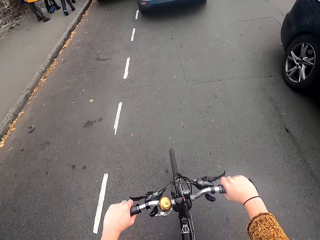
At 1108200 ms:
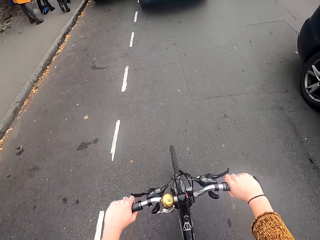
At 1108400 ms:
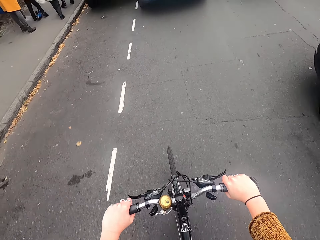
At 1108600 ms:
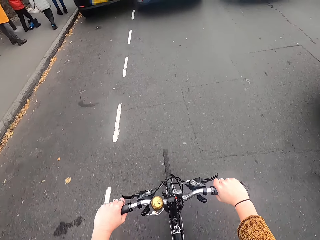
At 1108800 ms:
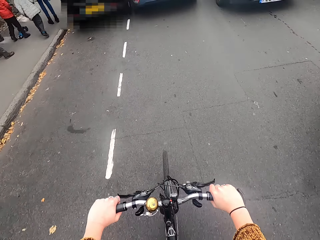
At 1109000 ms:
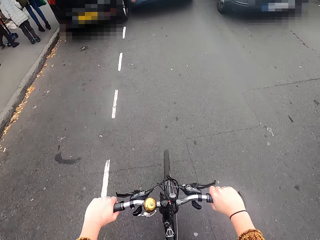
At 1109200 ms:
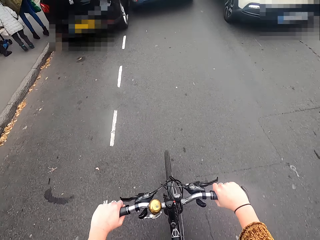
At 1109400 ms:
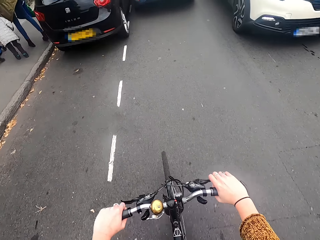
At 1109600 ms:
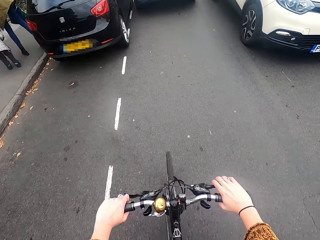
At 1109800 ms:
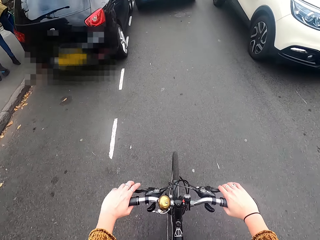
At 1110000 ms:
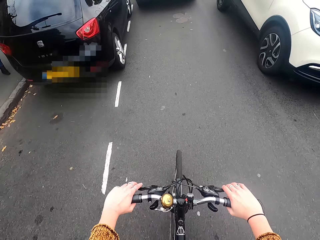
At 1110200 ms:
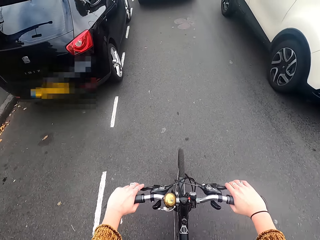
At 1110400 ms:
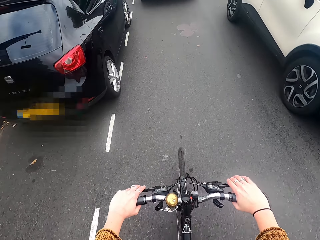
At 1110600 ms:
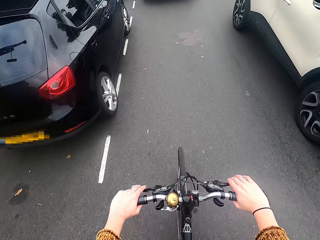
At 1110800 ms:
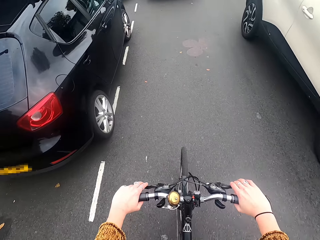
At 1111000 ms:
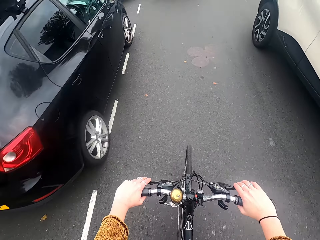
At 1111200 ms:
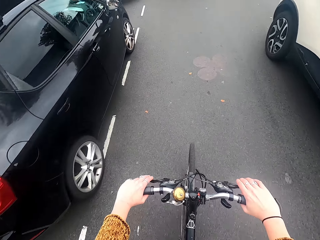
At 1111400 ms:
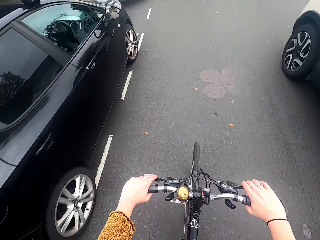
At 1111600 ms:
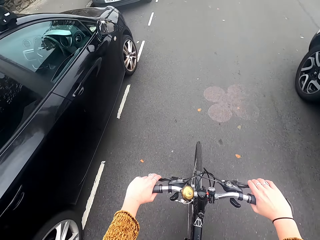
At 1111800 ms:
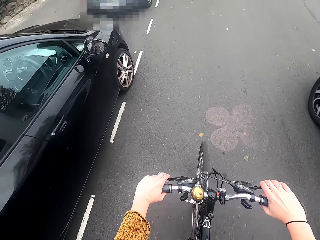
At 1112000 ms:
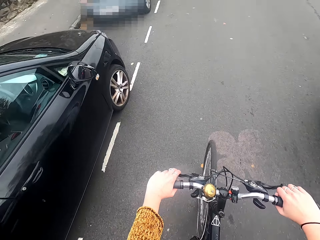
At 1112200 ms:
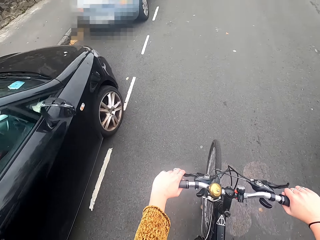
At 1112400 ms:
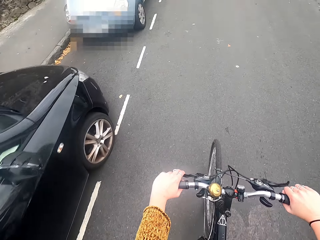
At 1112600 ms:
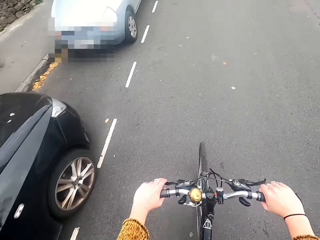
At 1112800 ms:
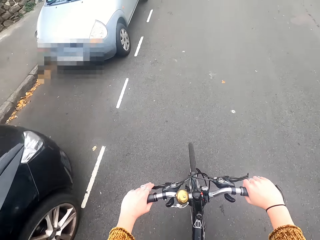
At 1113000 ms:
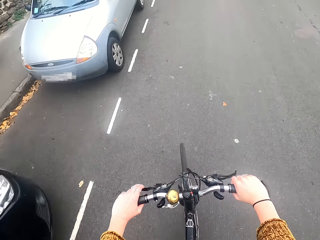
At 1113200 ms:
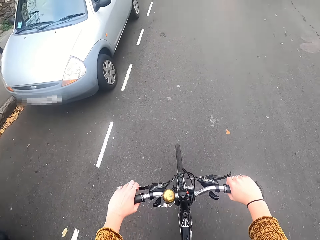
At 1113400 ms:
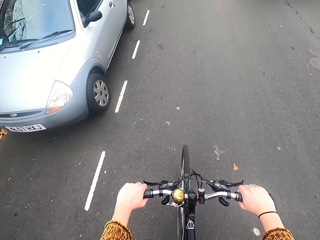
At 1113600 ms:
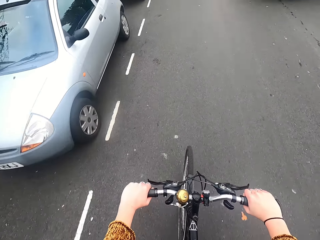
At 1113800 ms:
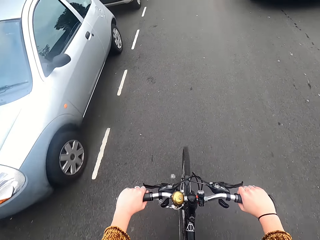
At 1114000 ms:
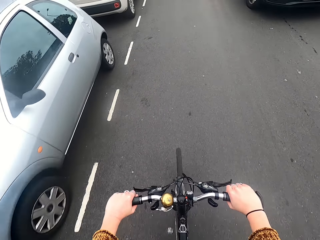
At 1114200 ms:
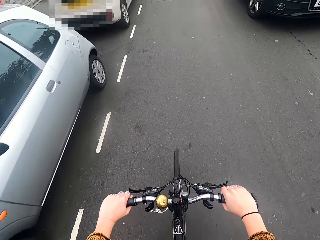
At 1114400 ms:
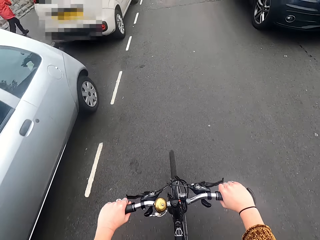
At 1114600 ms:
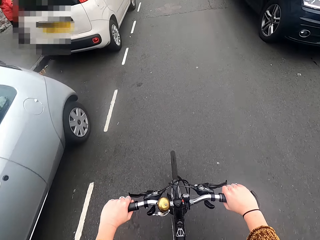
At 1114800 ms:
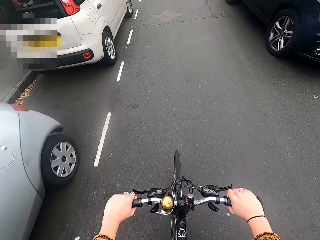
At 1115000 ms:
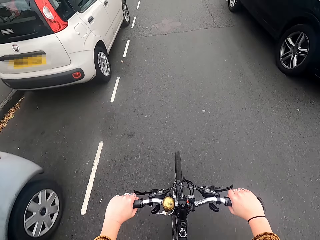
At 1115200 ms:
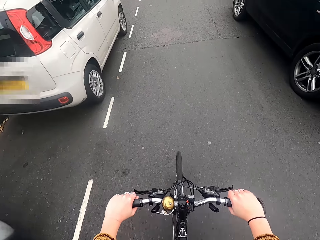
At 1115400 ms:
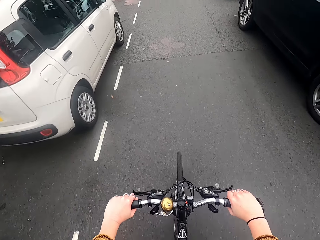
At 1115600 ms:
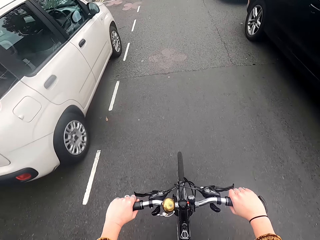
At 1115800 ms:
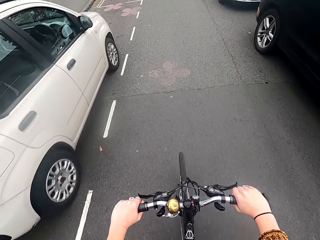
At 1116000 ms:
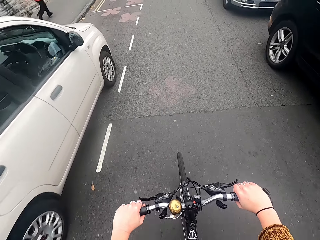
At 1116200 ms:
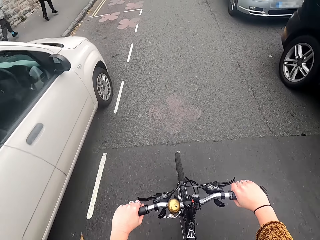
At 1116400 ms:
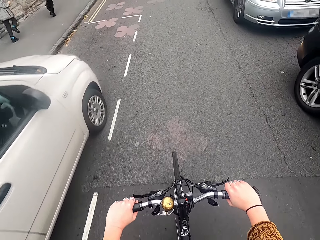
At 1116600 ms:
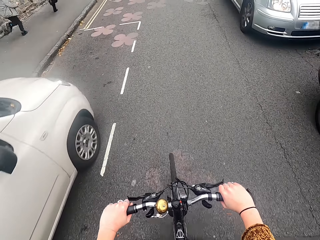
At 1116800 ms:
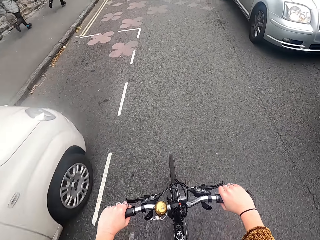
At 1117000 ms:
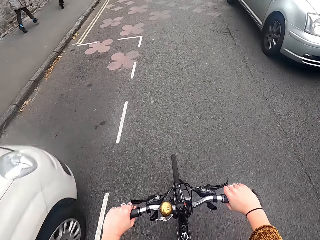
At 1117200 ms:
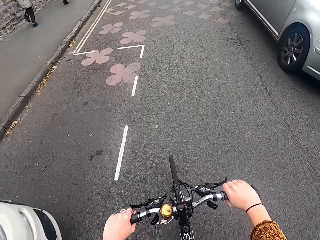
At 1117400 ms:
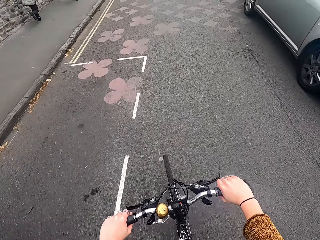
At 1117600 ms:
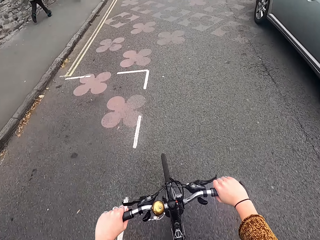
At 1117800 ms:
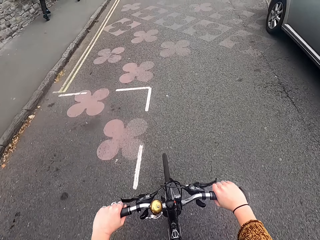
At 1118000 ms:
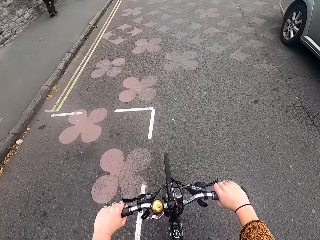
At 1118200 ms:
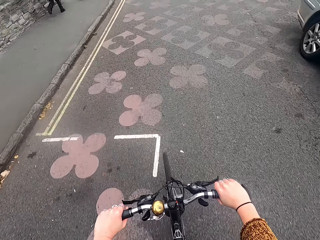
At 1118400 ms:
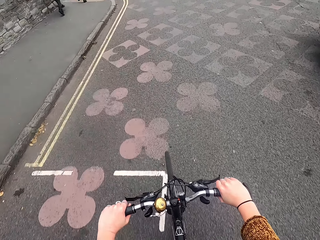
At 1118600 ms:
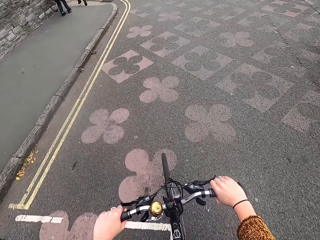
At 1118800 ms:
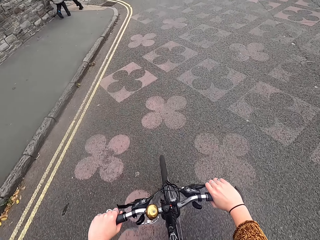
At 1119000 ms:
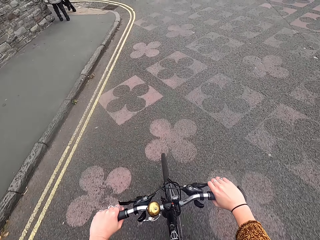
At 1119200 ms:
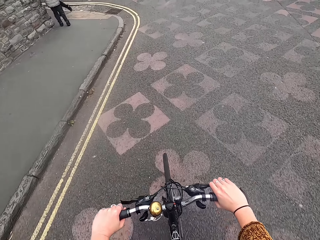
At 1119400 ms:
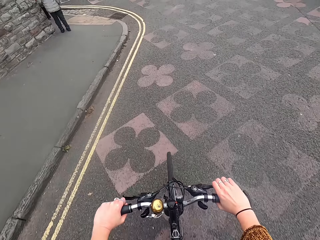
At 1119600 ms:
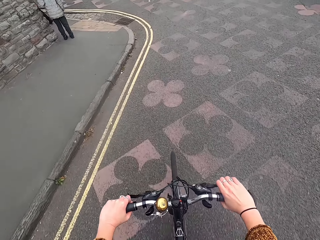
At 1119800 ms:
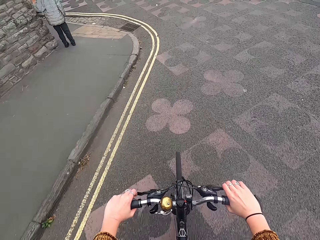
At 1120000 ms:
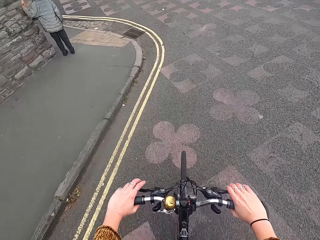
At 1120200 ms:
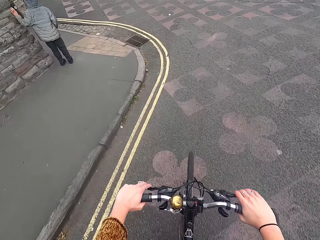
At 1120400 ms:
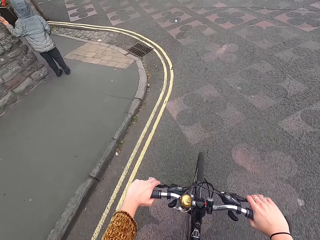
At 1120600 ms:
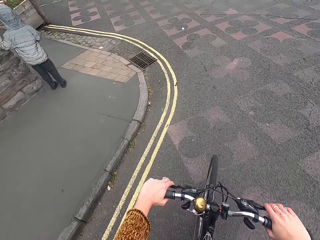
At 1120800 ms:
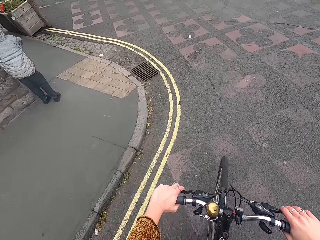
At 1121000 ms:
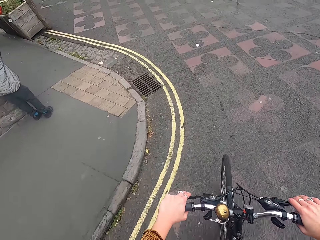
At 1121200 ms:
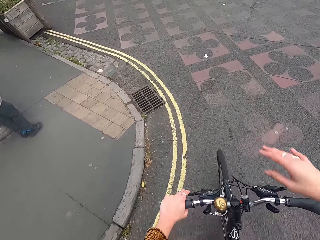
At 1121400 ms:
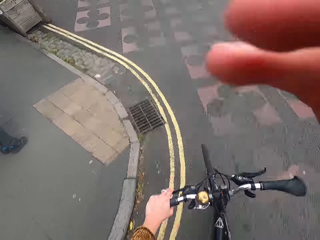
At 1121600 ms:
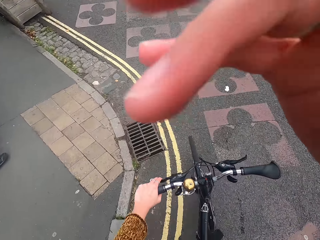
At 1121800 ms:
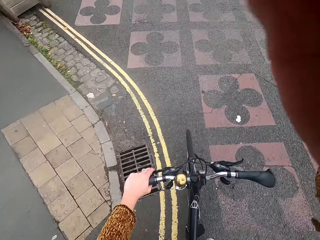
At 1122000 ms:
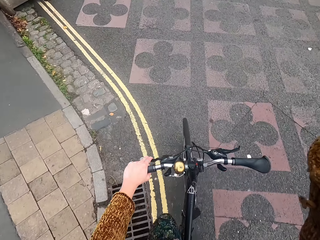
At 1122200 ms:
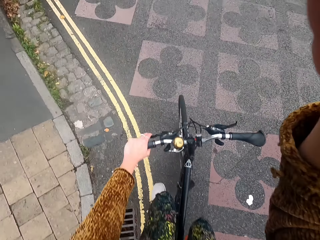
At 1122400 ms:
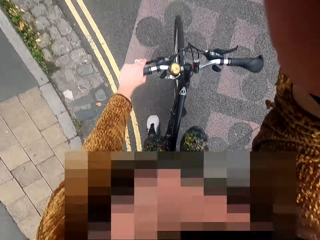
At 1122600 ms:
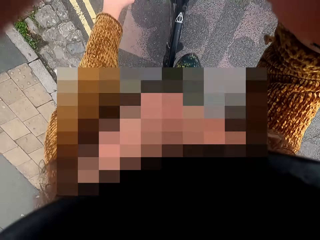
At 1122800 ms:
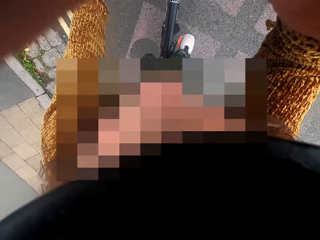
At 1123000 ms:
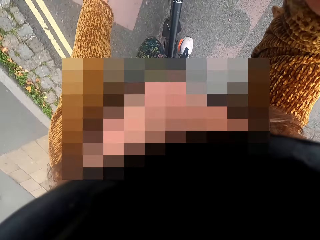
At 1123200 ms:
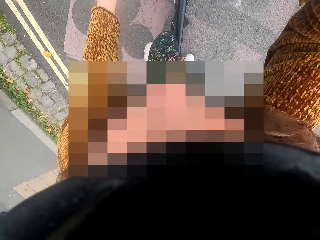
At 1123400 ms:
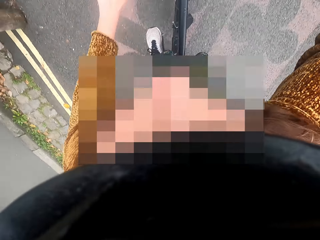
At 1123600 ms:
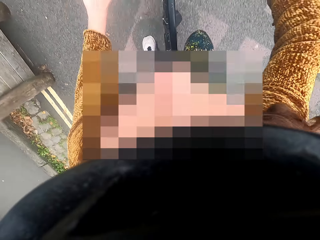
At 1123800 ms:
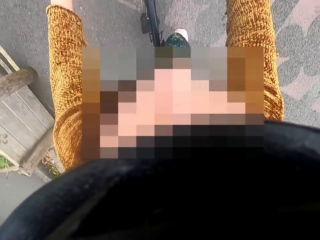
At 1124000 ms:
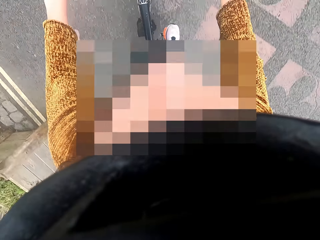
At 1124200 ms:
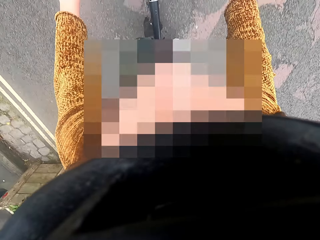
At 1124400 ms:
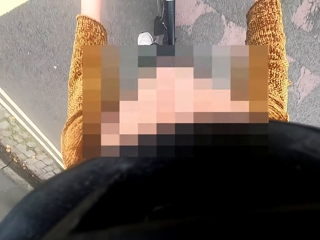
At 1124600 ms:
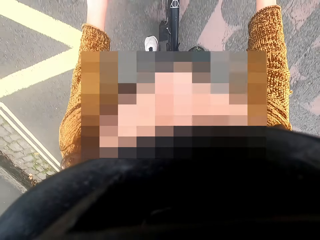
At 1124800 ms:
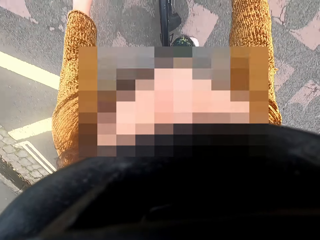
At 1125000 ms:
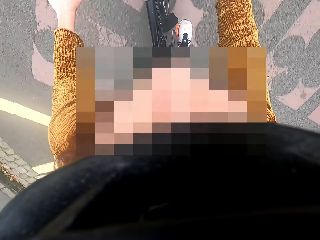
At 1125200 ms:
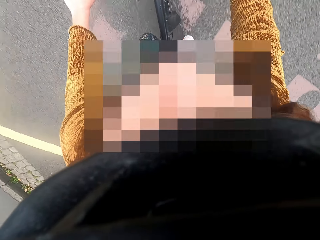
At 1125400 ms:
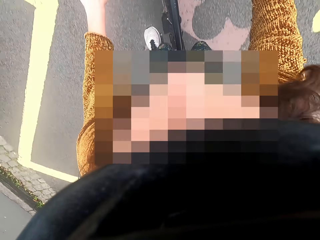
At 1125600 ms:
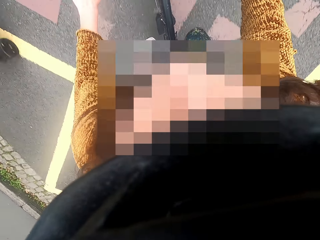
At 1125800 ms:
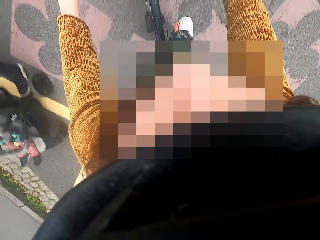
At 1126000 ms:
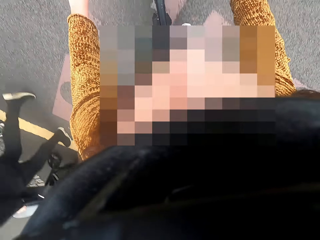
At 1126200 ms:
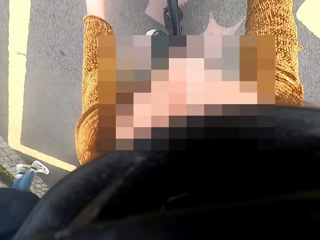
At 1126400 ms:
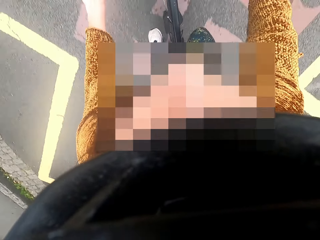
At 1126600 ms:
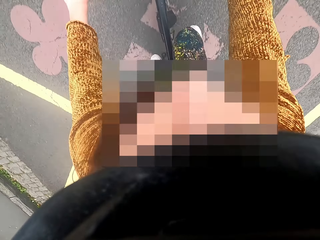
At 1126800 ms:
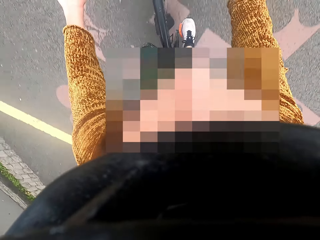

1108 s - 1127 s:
The camera wearer adjusts the camera on her head with her right hand.
